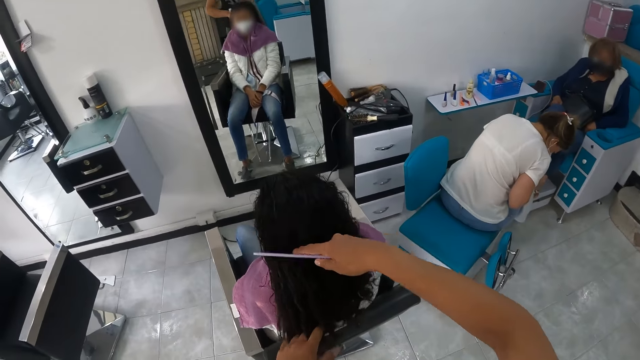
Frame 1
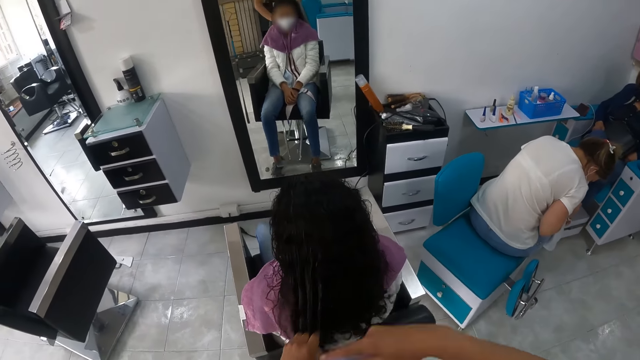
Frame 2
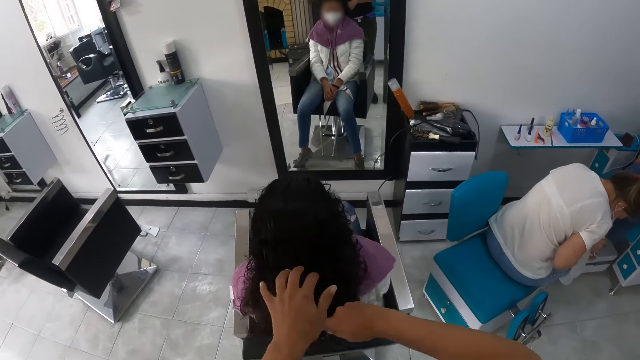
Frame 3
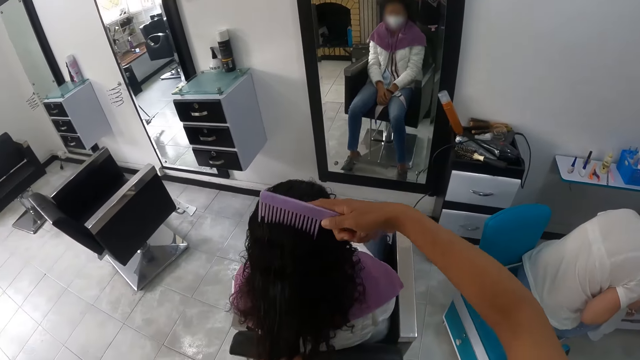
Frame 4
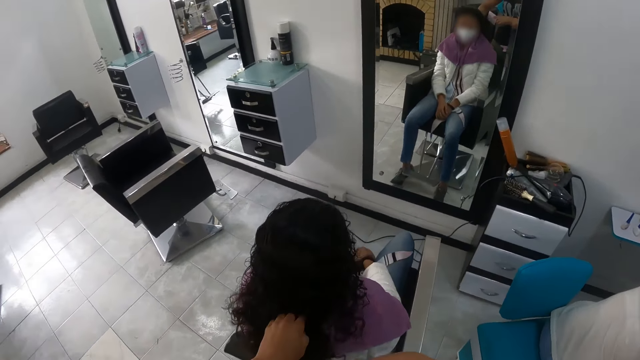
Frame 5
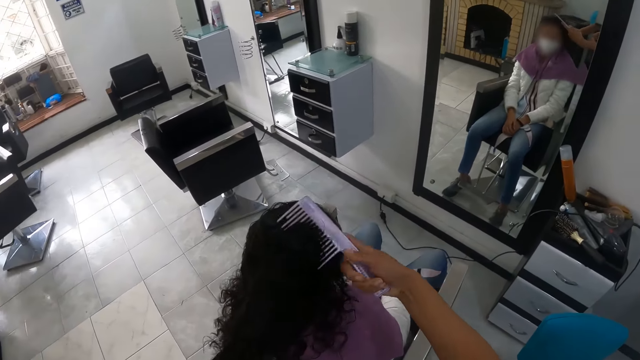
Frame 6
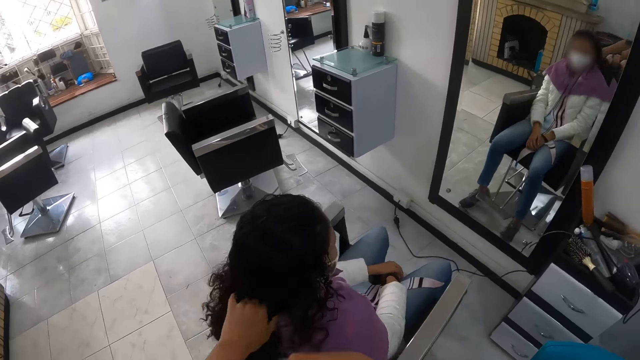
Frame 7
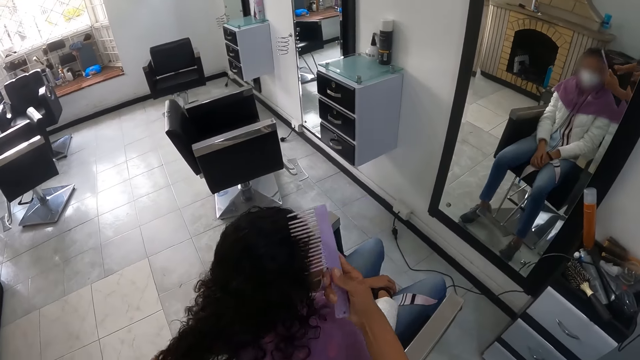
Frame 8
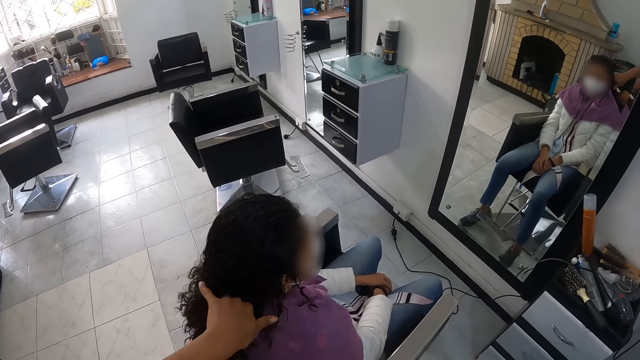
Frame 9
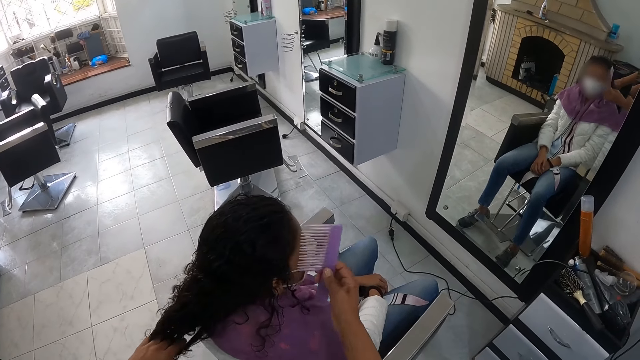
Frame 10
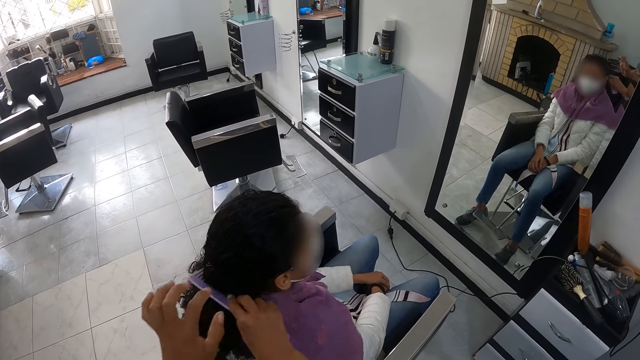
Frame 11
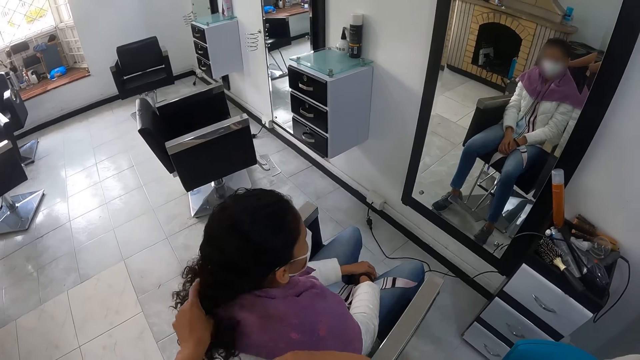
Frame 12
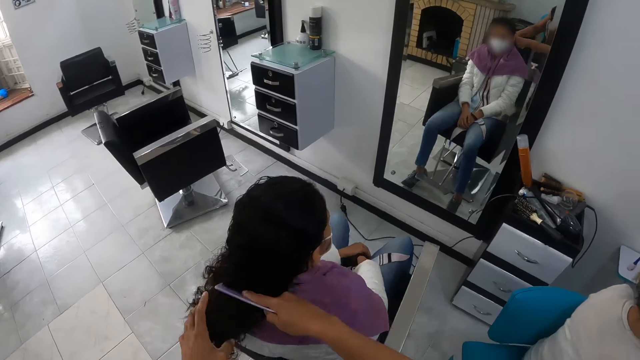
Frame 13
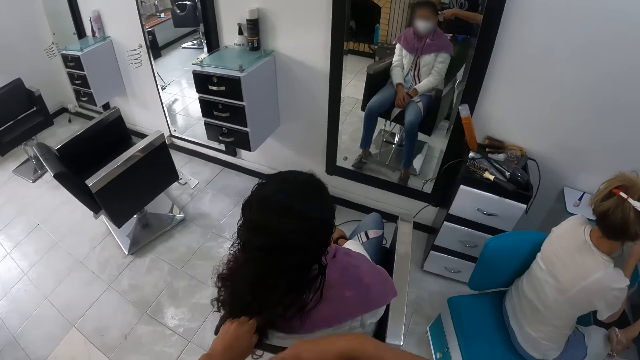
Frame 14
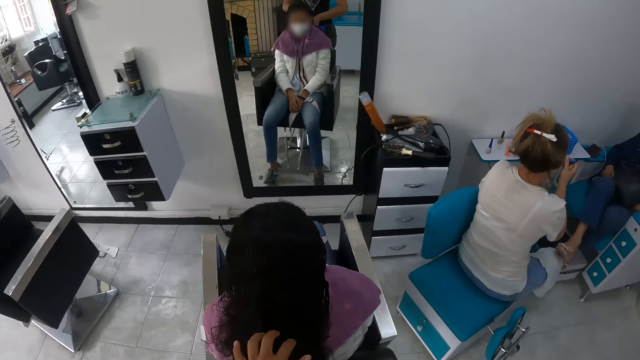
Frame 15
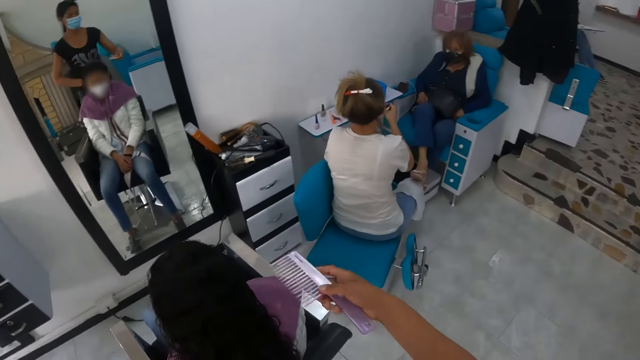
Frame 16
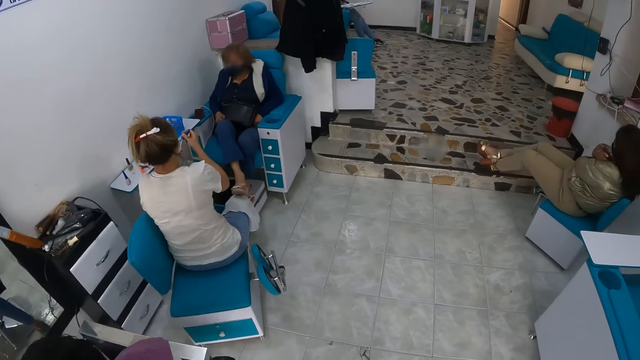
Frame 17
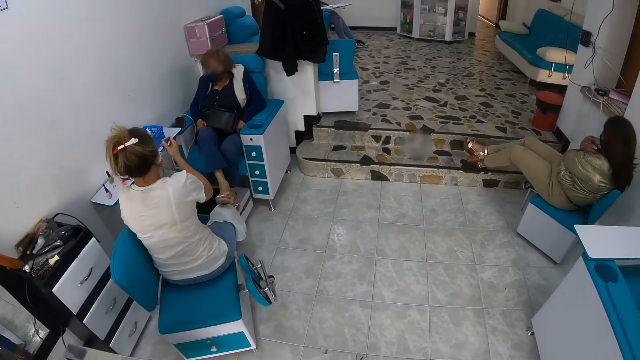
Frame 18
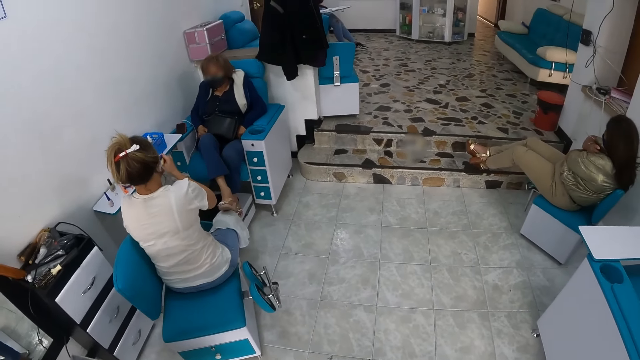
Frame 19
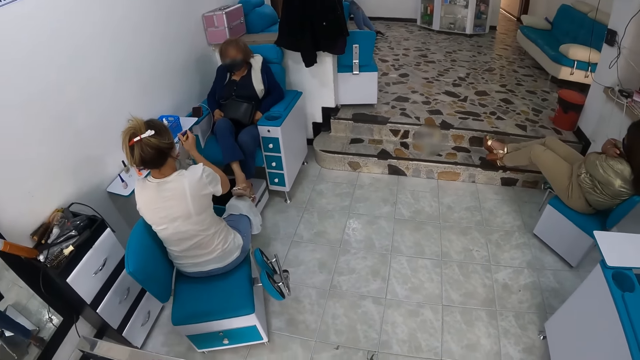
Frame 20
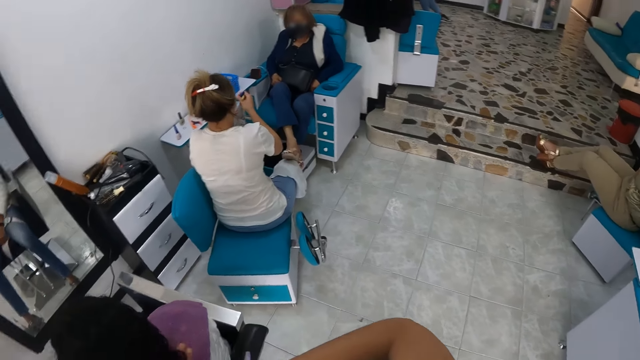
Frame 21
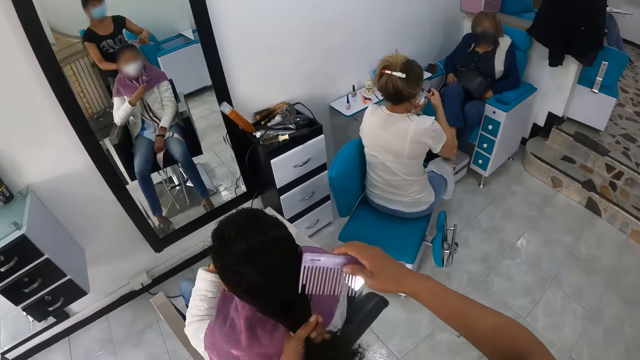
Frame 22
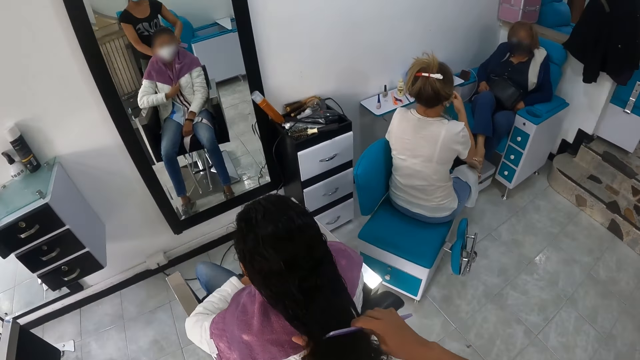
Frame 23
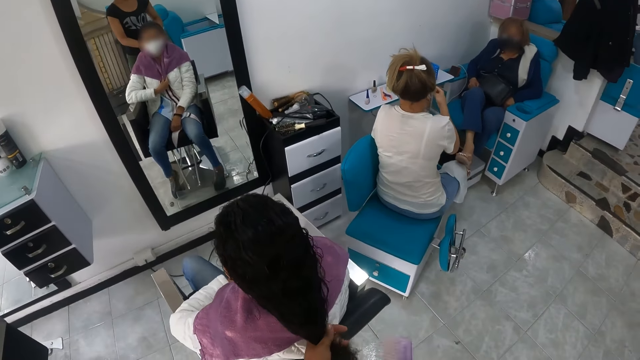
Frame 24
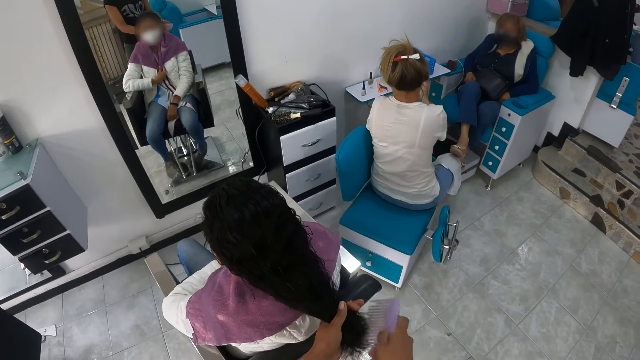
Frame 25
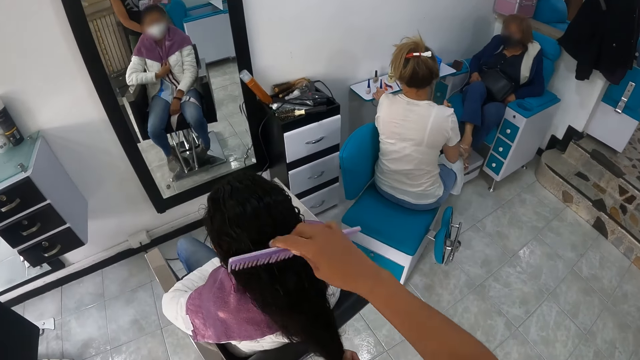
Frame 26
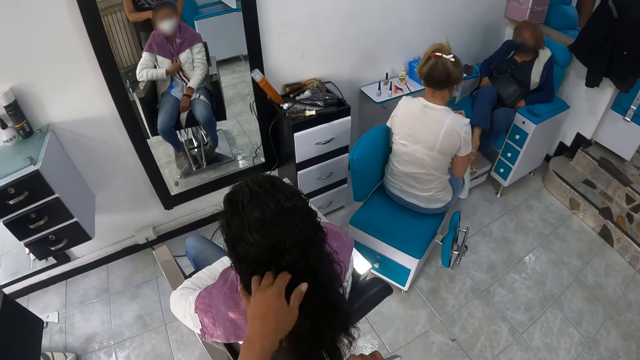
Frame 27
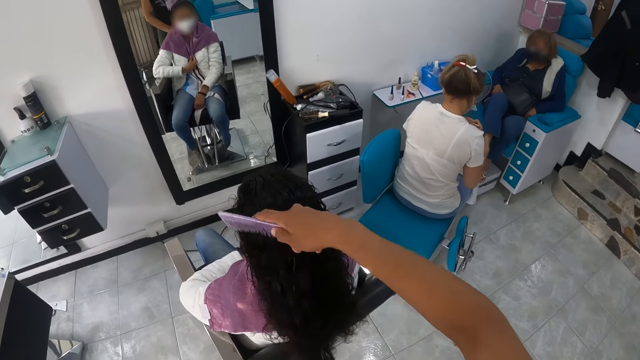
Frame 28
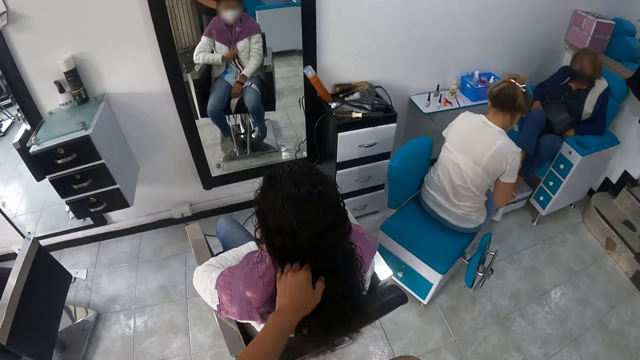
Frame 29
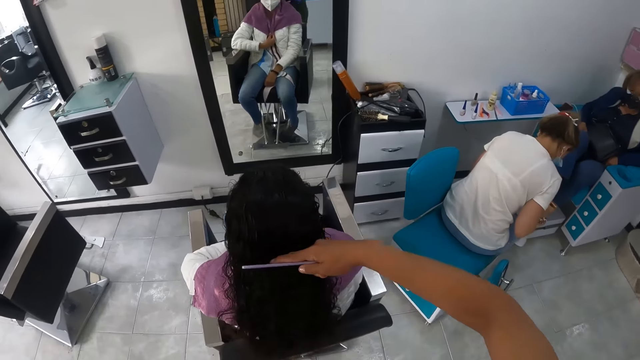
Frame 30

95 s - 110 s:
A woman drops a nail polish on a nails stand with her left hand.

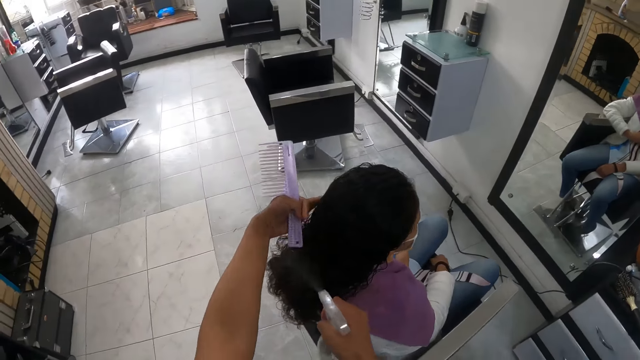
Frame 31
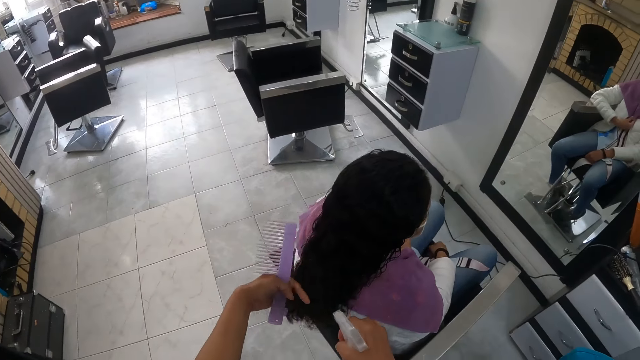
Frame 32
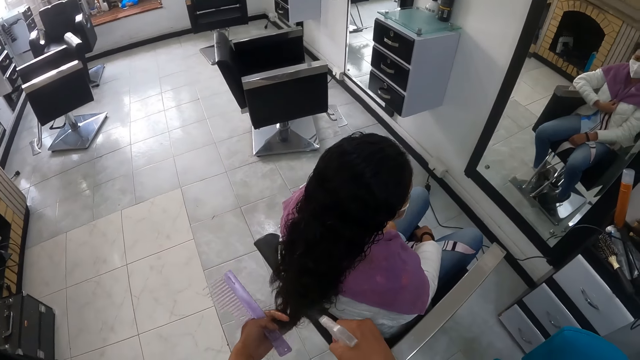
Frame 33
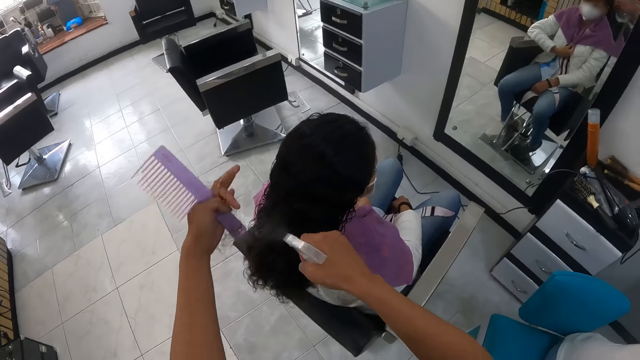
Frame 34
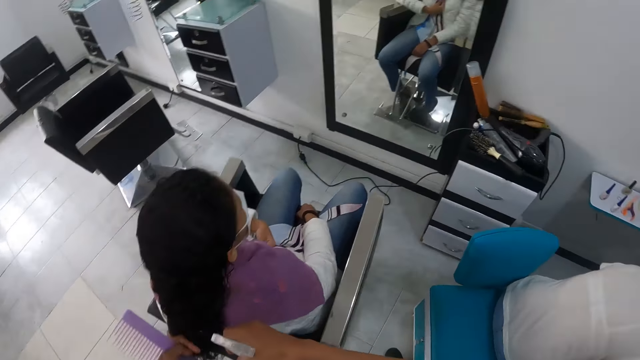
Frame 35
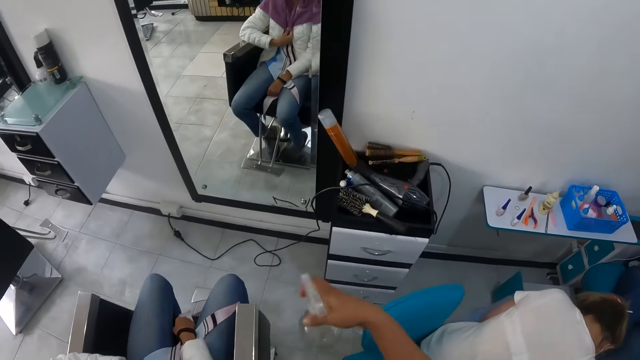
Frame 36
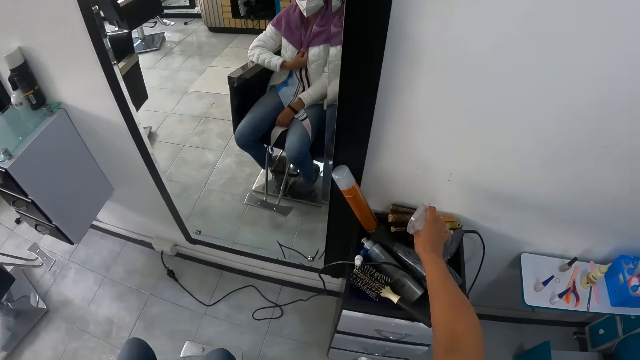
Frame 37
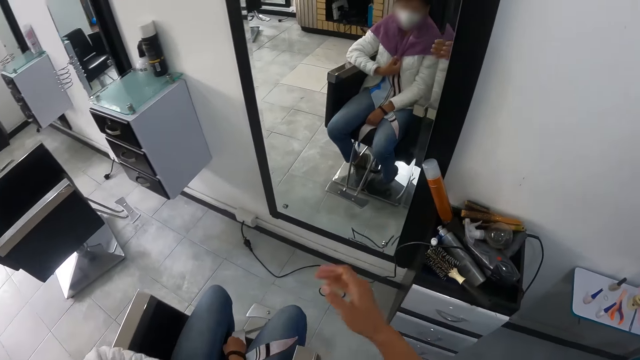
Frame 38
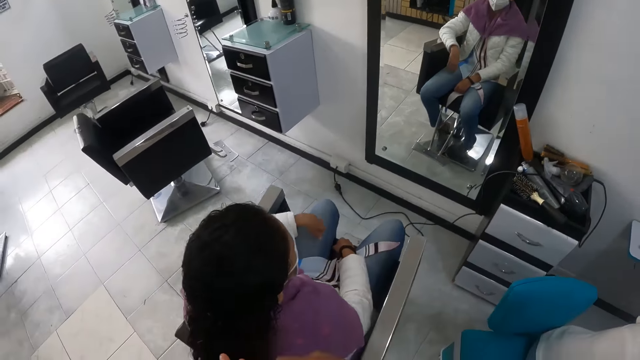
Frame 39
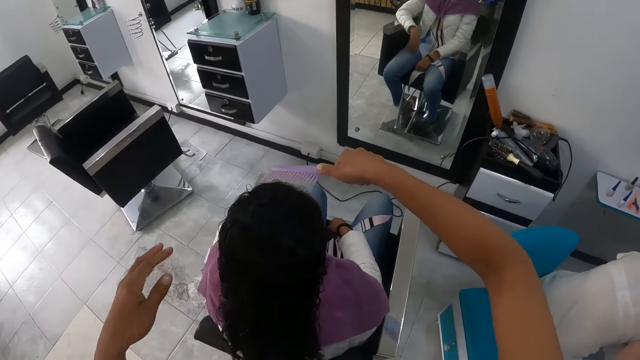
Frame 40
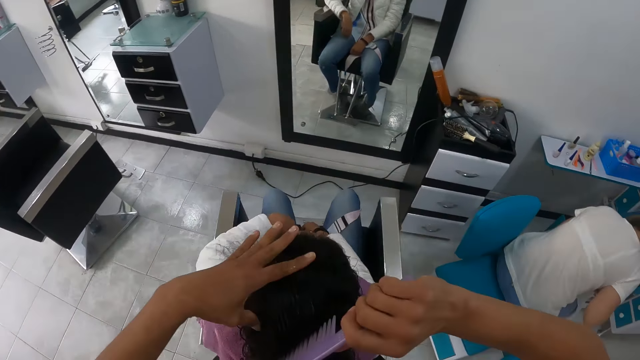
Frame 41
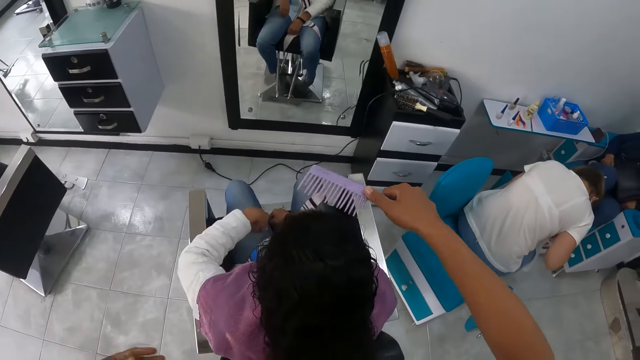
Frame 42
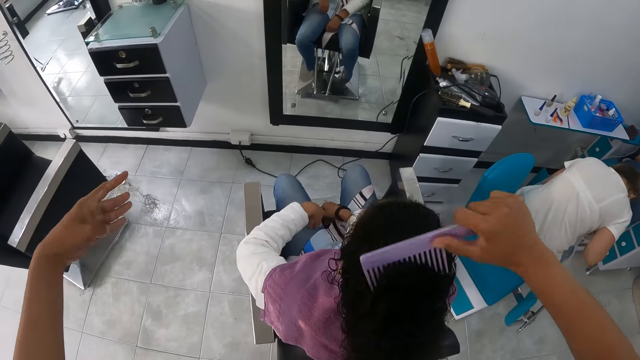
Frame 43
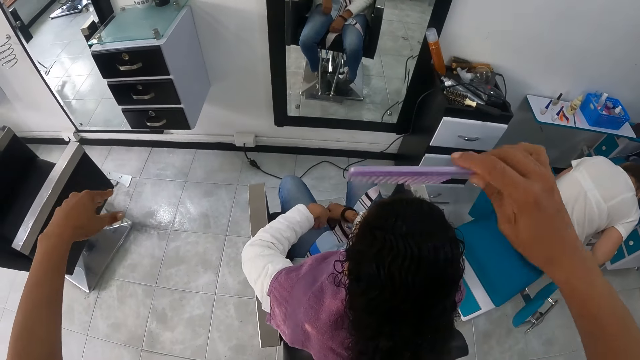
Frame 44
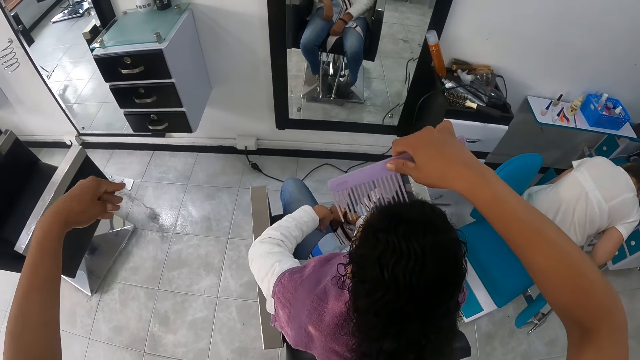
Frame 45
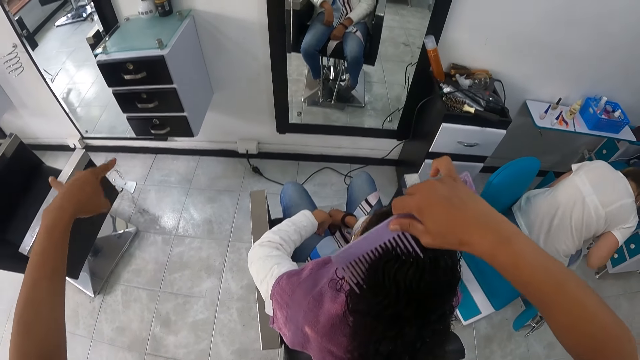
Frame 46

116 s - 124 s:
The camera wearer sprays water on the hair of a woman with the spray bottle in her right hand. She adjusts the hair of the woman with her left hand. She drops the spray bottle on the wooden salon trolley with her right hand. She combs the hair of the woman with the comb in her right hand. She adjusts the hair of the woman with her left hand. She removes the hair from her left hand.
